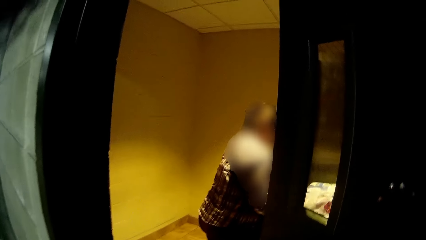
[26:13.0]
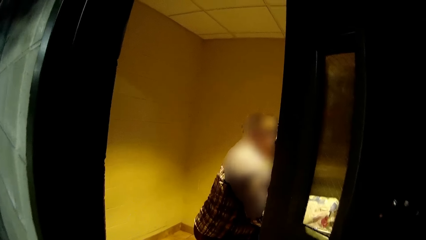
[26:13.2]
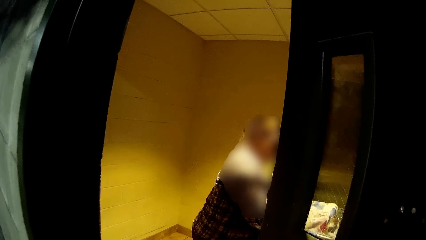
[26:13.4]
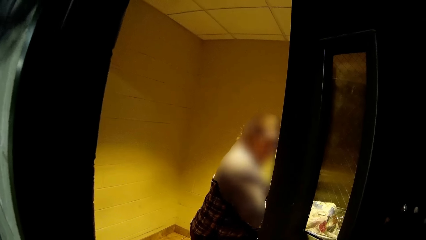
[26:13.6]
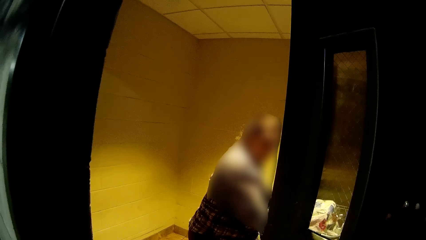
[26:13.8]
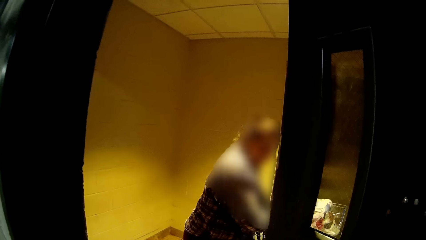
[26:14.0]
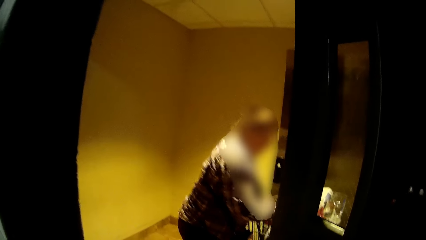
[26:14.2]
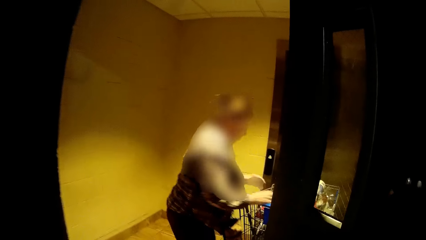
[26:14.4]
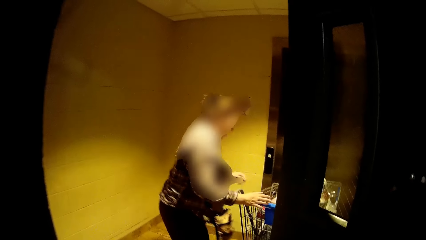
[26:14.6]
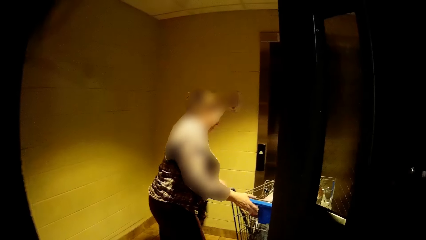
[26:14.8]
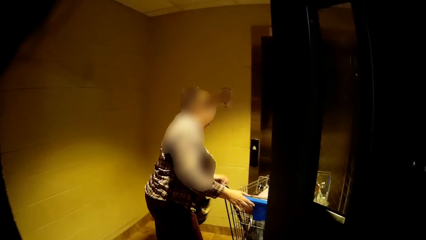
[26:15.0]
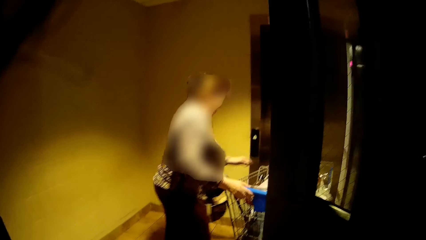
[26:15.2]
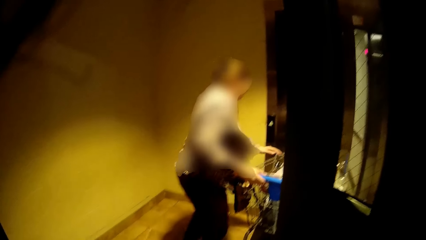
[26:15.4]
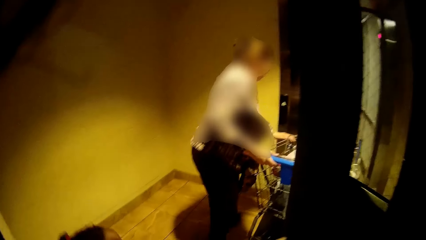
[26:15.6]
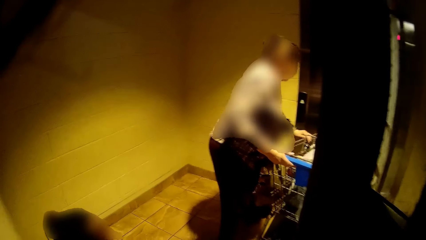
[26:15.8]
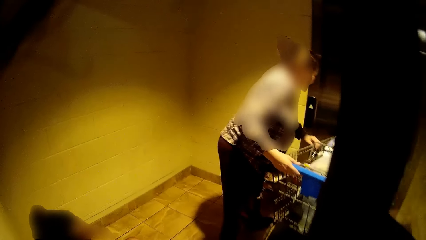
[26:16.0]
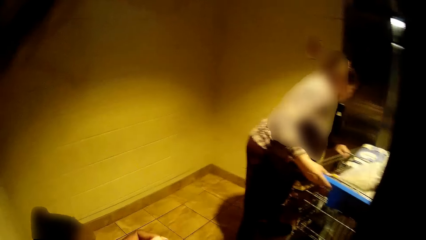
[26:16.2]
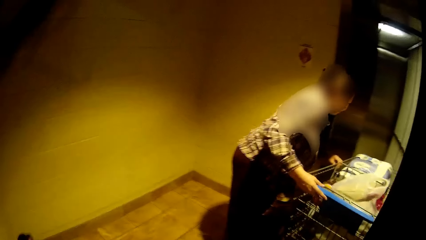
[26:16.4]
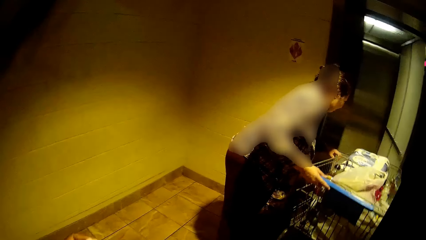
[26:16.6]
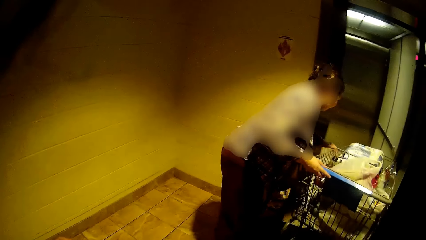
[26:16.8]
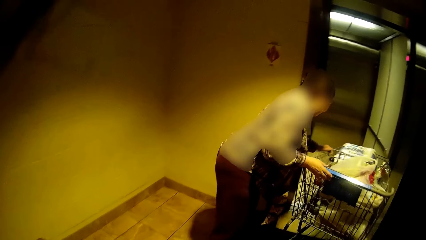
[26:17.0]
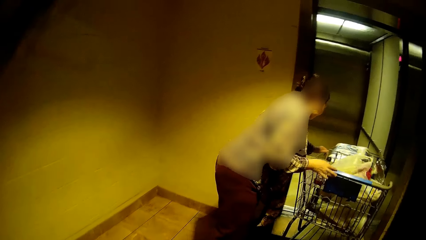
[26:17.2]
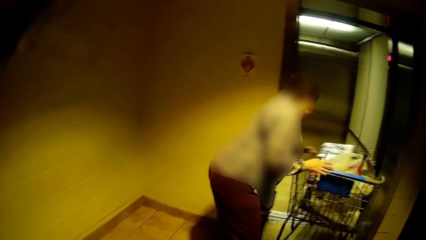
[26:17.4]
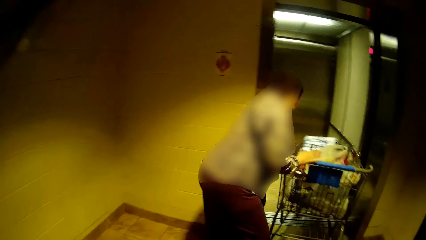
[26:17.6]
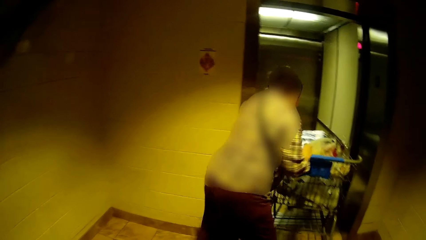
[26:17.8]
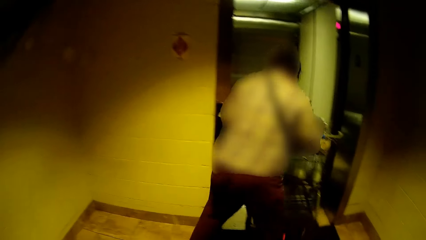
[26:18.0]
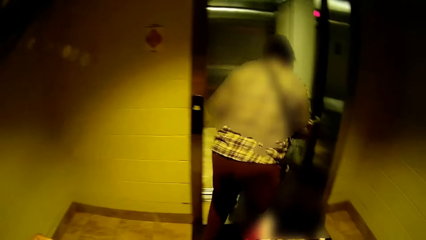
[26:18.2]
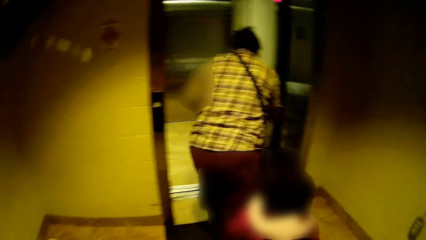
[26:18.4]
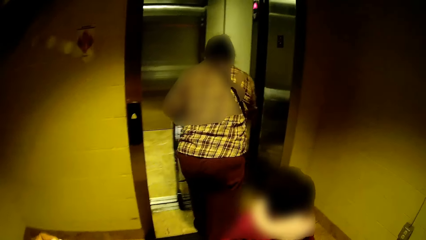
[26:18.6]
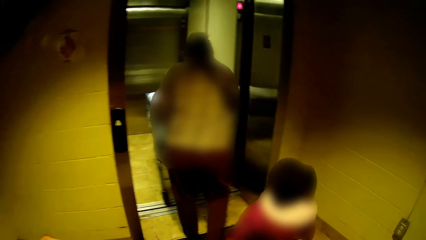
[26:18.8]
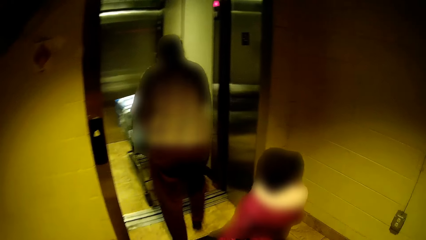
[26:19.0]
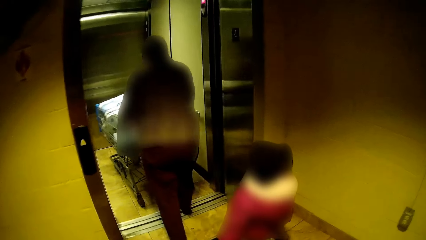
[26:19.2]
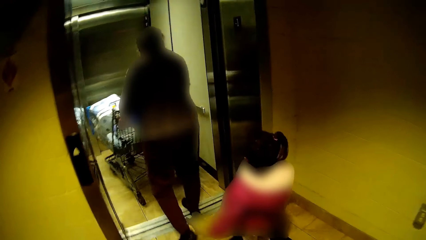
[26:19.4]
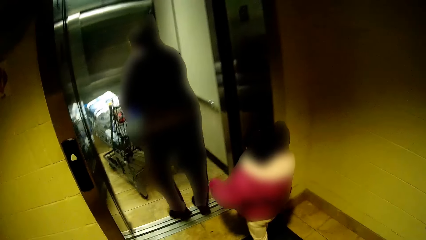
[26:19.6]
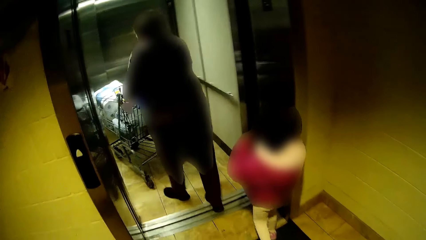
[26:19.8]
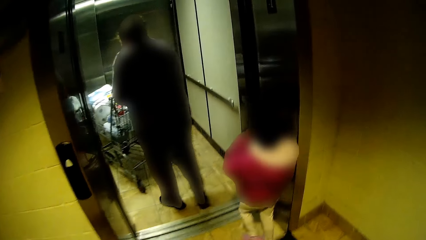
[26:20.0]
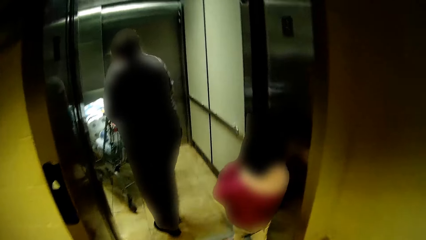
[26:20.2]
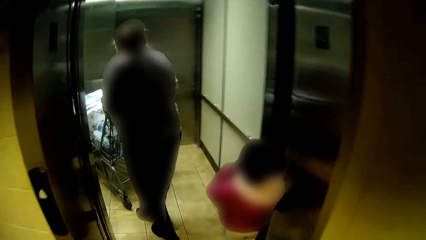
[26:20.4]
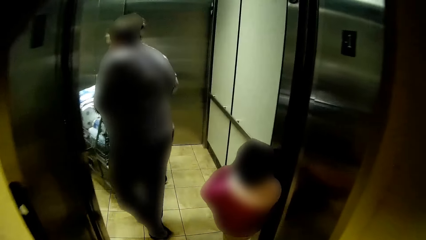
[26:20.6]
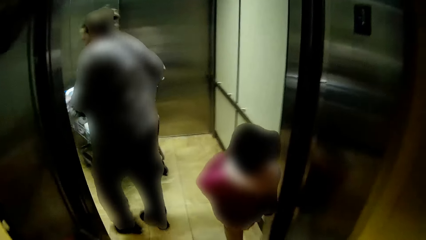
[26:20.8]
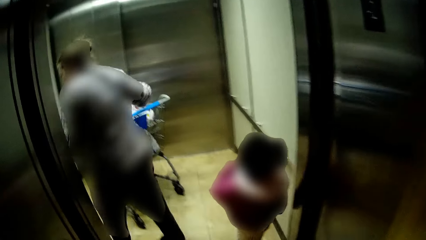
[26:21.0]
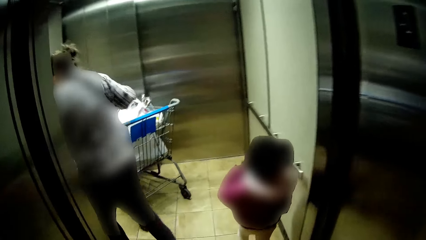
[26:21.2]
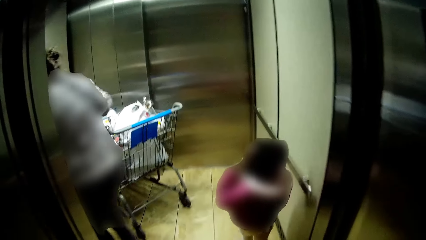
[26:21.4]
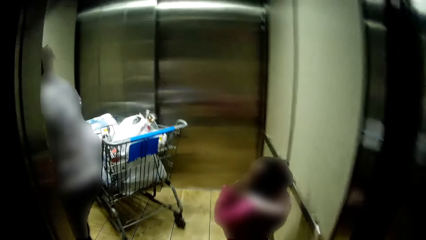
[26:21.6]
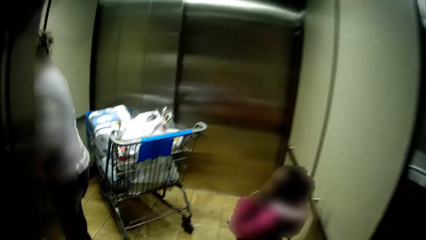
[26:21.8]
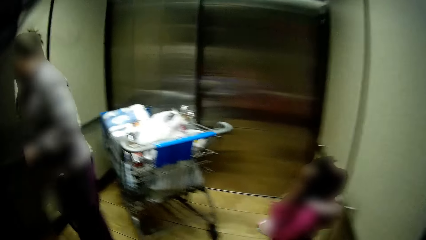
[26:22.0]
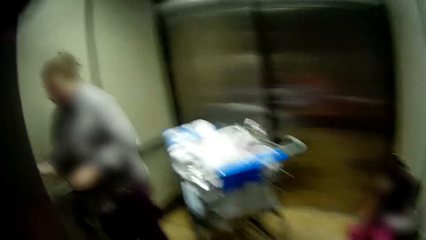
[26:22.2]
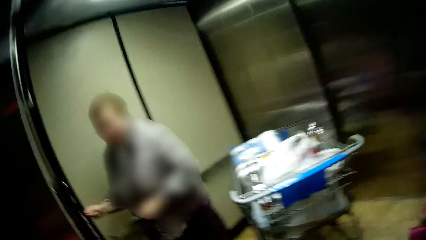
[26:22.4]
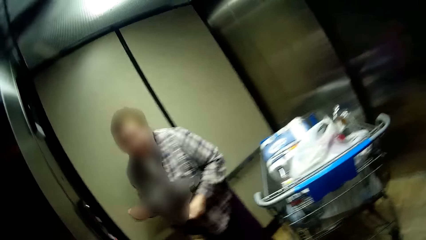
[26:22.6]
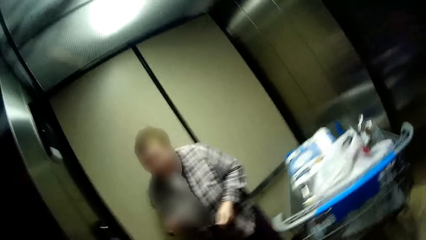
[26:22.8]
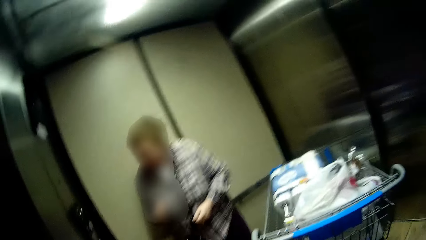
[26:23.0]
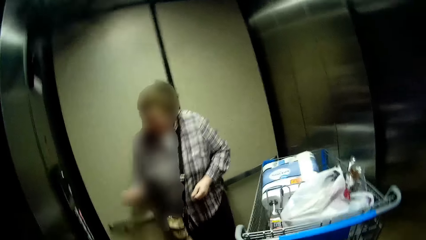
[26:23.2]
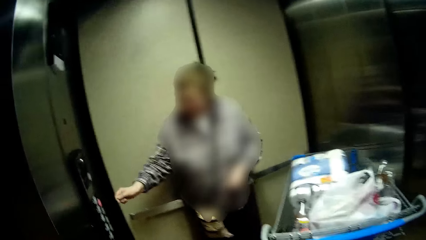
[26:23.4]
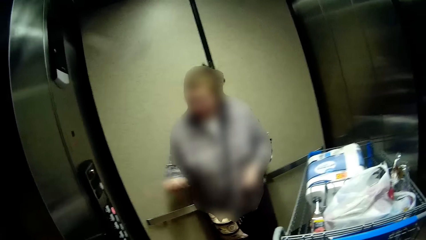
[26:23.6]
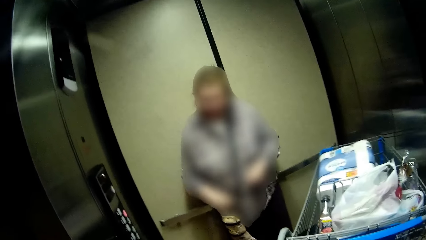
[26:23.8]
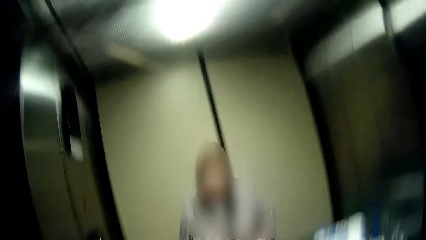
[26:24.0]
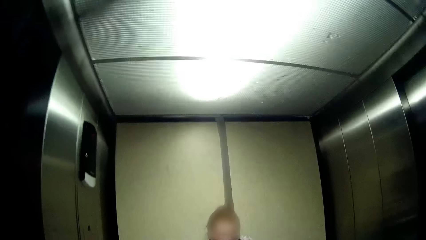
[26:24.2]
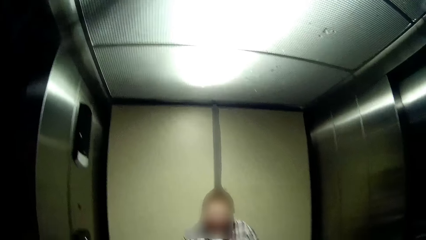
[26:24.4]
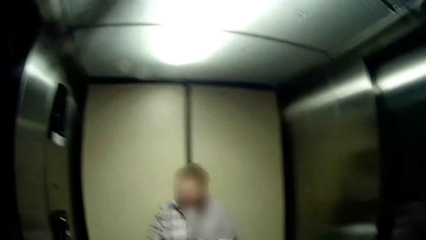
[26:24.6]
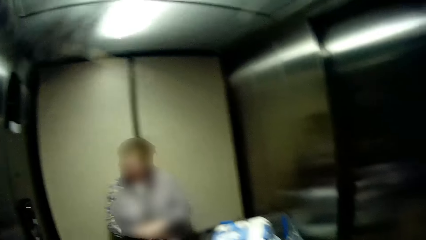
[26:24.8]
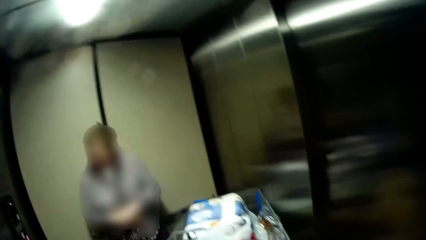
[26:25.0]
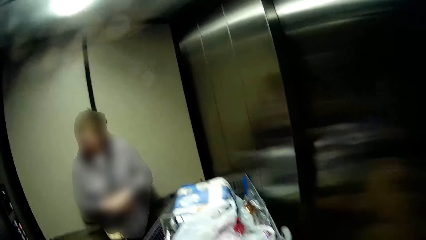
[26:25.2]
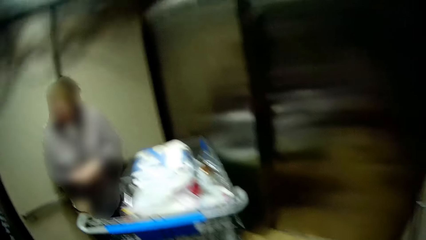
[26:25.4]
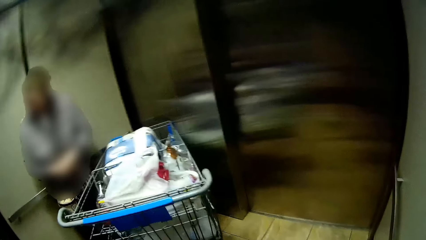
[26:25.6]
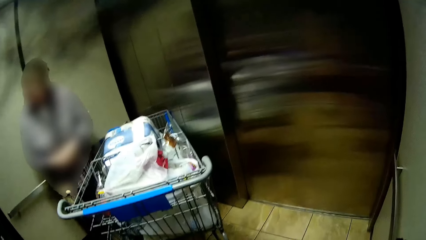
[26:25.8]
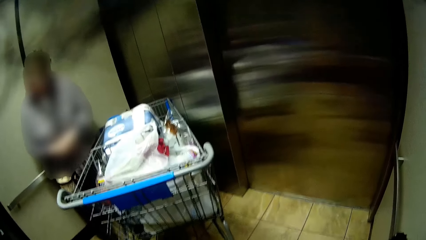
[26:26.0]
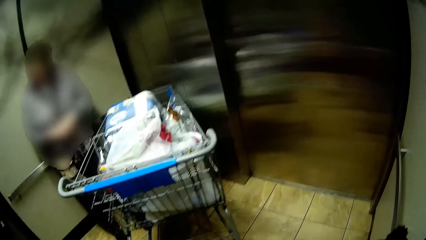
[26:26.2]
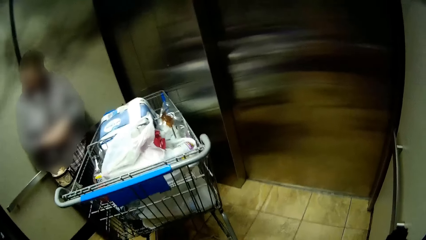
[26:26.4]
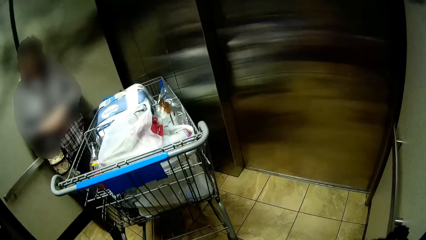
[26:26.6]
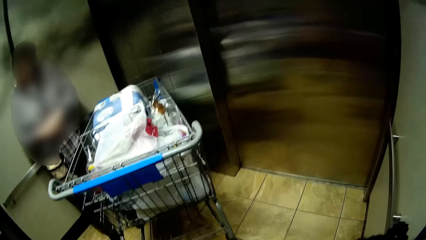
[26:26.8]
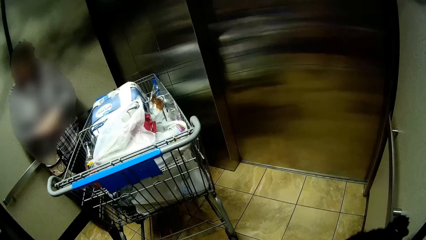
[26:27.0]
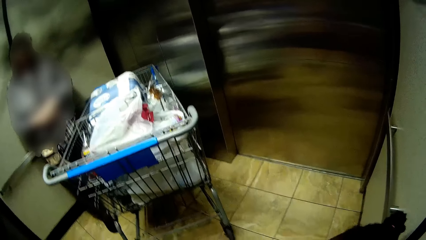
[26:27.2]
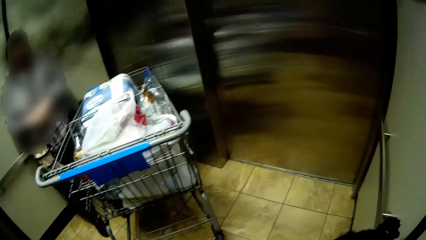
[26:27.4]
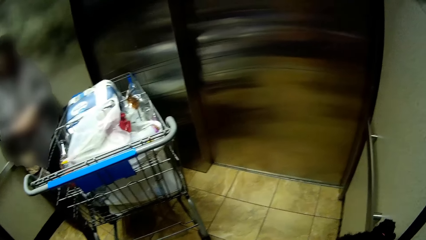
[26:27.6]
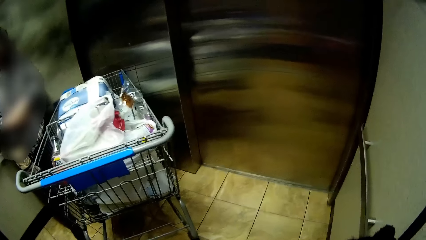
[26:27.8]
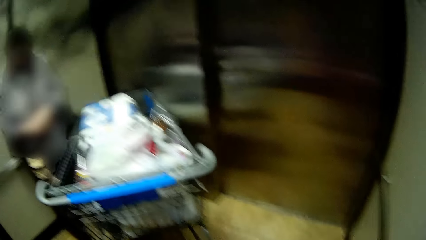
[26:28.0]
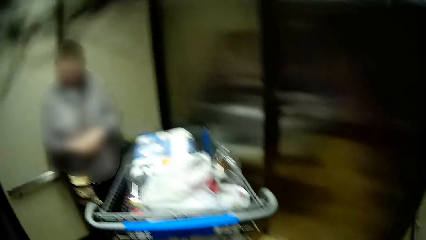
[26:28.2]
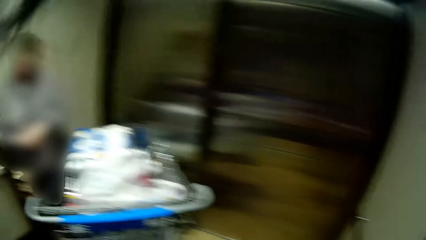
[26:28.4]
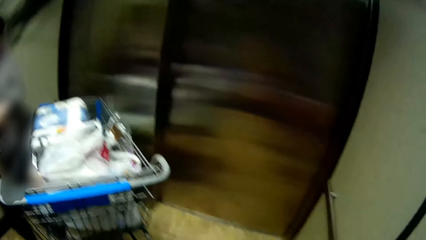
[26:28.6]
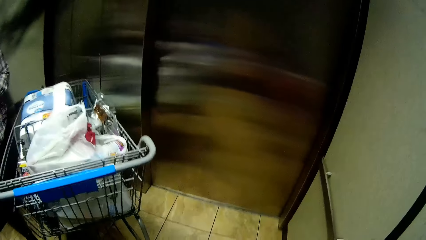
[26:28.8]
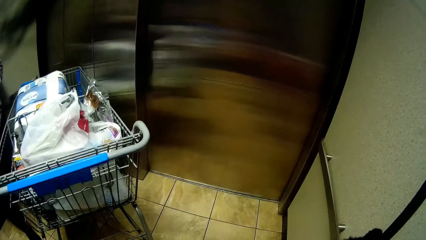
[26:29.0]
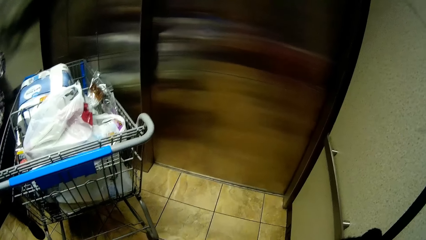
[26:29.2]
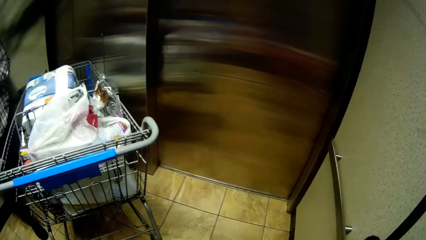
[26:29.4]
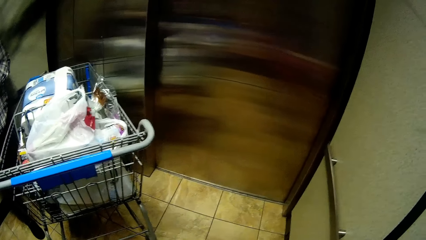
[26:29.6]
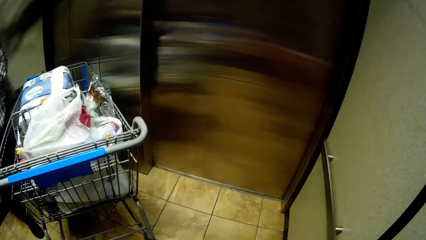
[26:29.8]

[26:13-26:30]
The camera wearer converses with a woman. The woman pushes a shopping trolley into an elevator with both hands. The camera wearer follows a child. The child walks into the elevator. The camera wearer walks into the elevator and speaks to the woman. The woman touches the elevator dial and speaks to the camera wearer. The camera wearer converses with the child.
